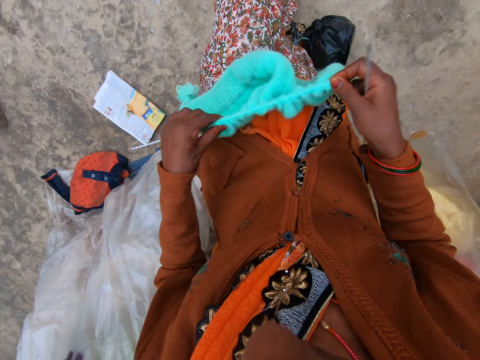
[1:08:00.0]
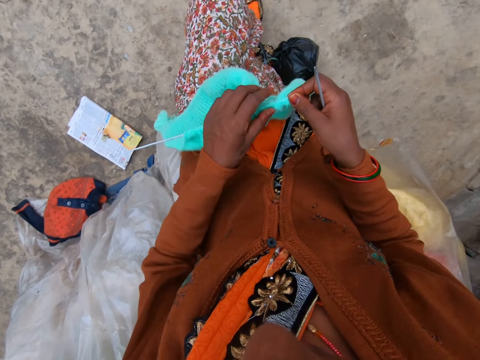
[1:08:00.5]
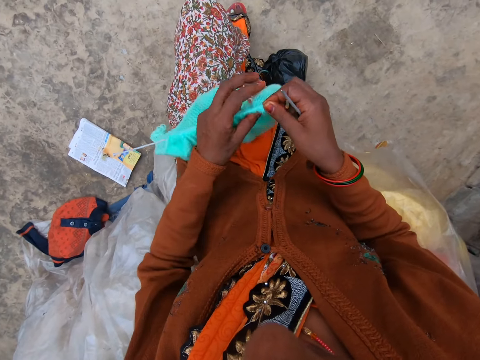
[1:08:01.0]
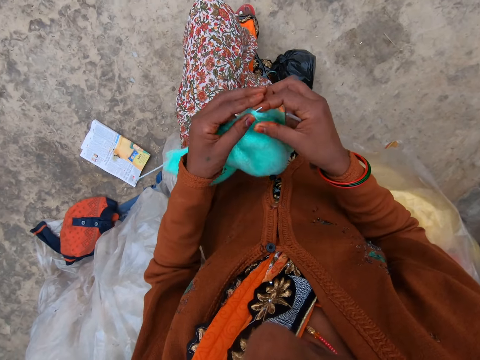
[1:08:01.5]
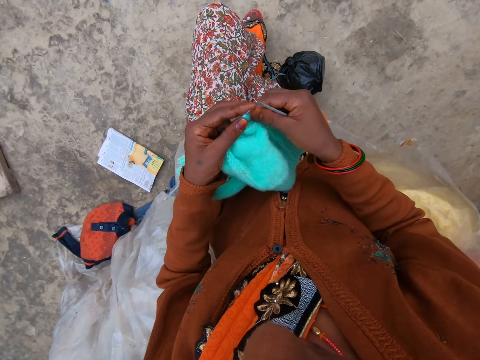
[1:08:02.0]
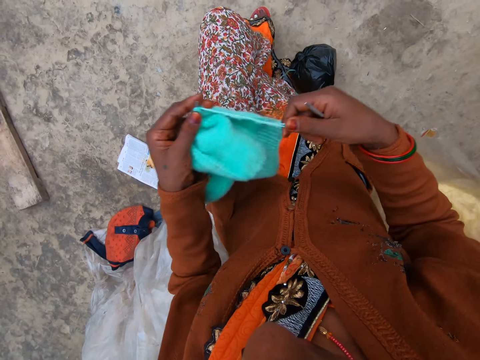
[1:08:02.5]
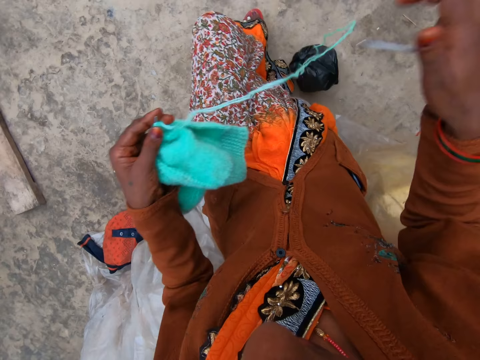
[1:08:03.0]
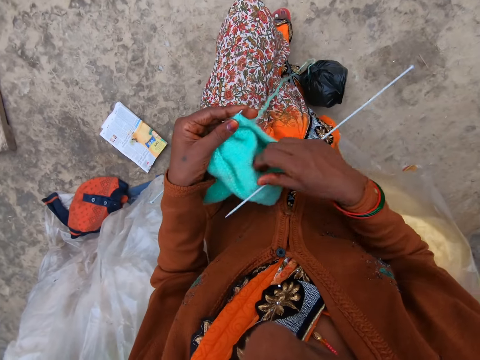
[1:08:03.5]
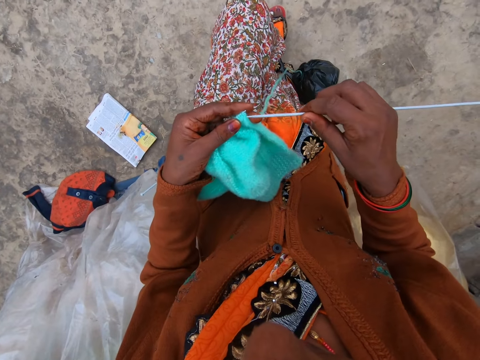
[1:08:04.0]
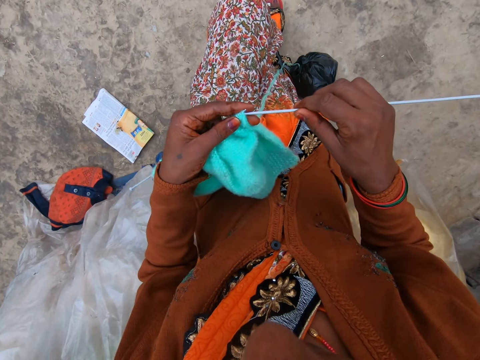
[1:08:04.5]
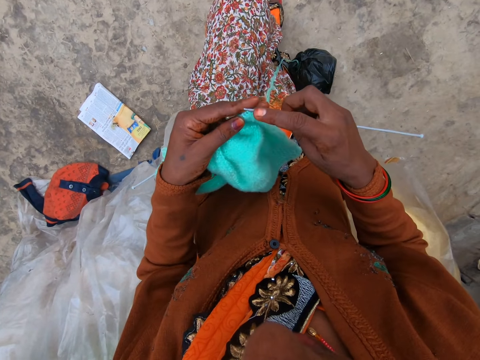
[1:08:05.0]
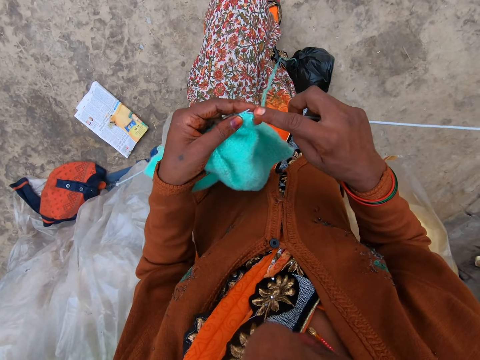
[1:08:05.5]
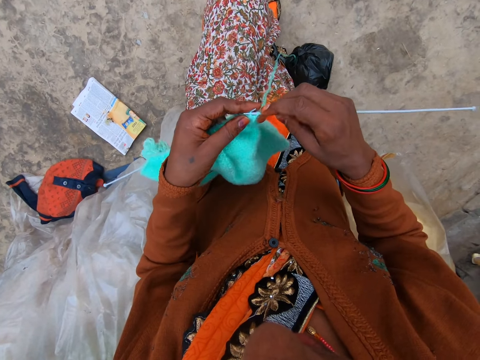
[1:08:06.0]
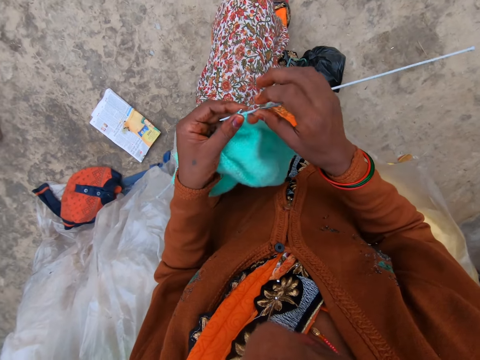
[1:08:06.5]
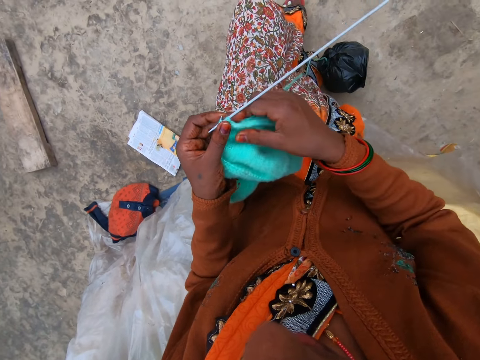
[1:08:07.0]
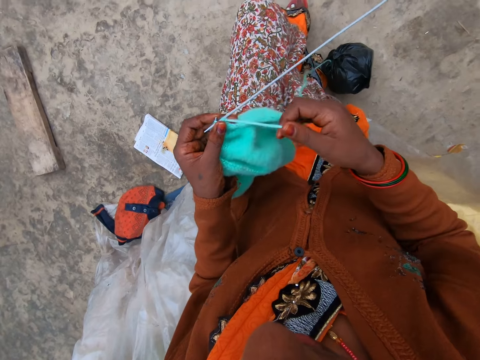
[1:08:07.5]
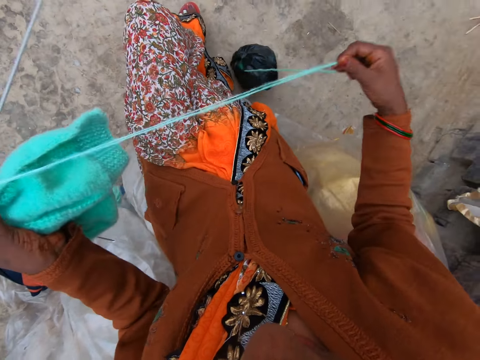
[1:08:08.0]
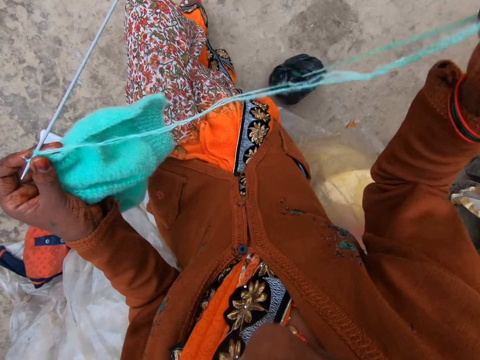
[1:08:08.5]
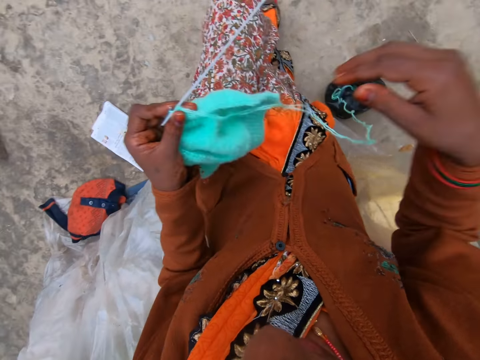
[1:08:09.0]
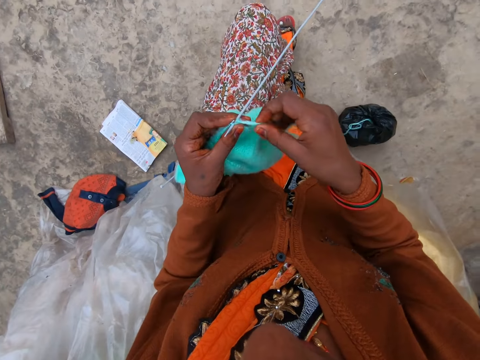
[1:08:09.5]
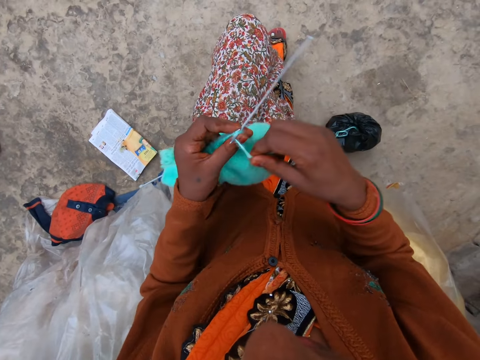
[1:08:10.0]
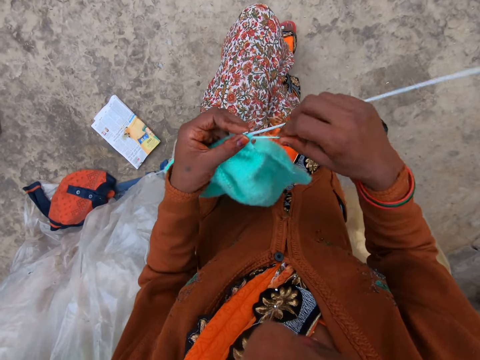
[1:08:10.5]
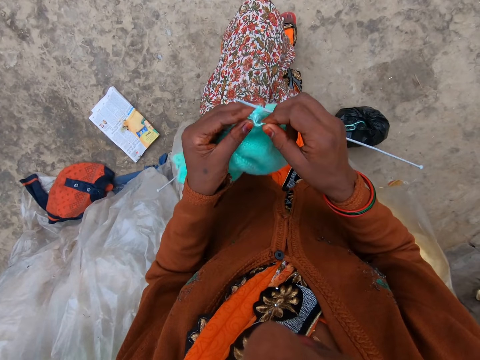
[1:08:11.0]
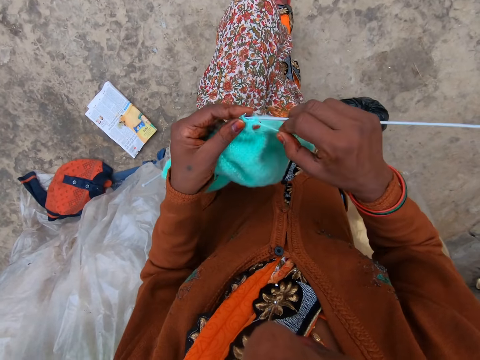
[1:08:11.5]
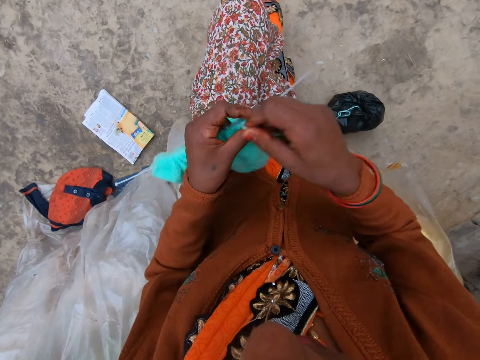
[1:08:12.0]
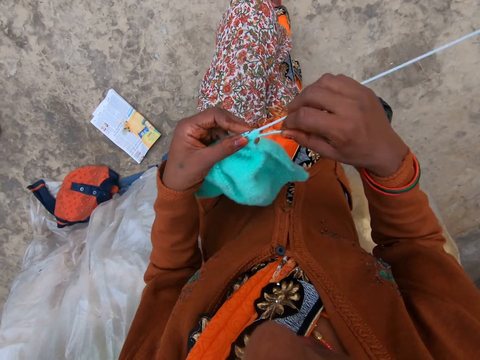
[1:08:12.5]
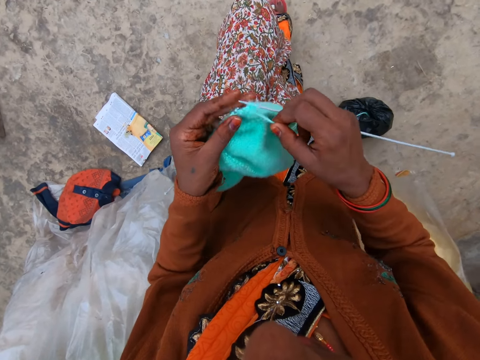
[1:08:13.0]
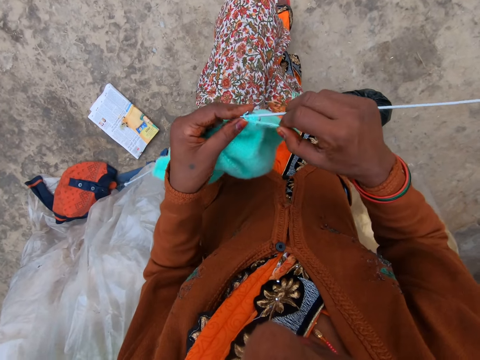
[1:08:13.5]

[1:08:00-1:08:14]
The camera wearer adjusts a knitted fabric on a knitting needle. She straightens a knitting thread with her hand. She knits a piece of fabric with the knitting needle. She straightens the knitting thread with her hand. She coils the knitting thread on the knitting needle. She knits the piece of fabric with the knitting needle.

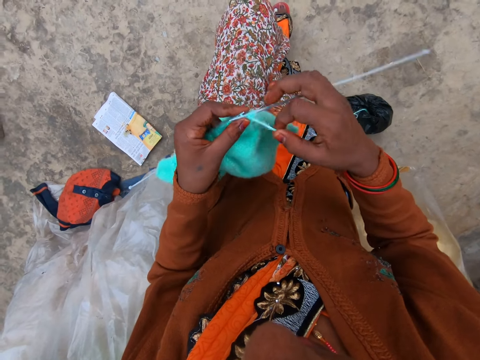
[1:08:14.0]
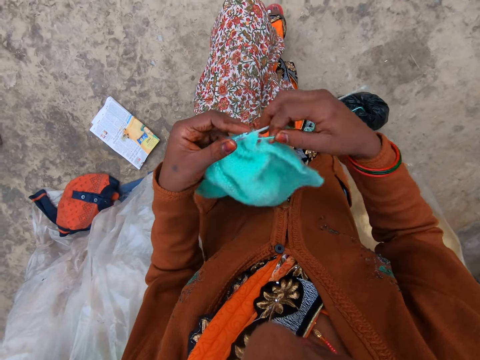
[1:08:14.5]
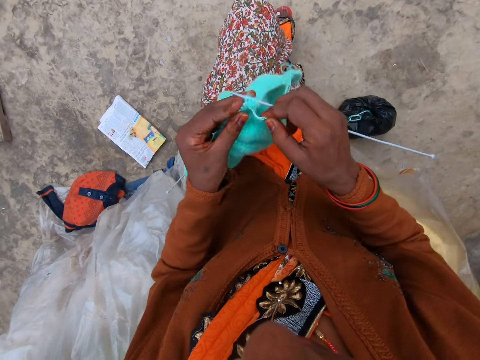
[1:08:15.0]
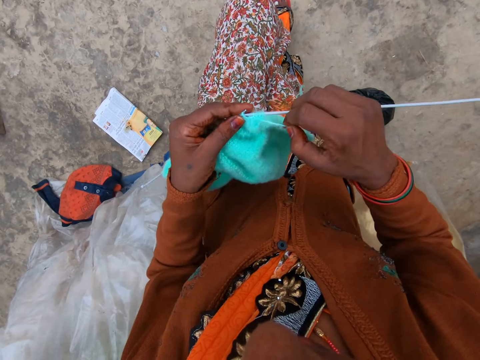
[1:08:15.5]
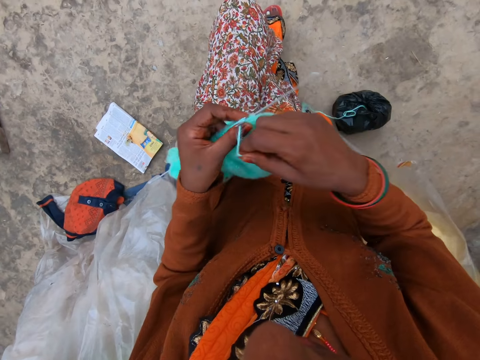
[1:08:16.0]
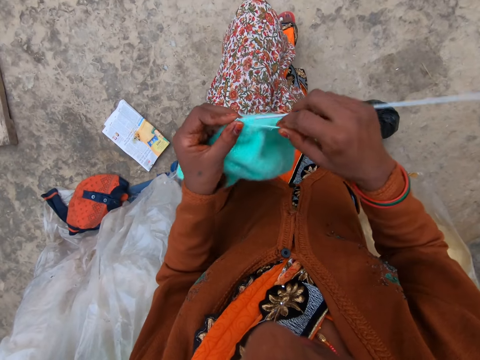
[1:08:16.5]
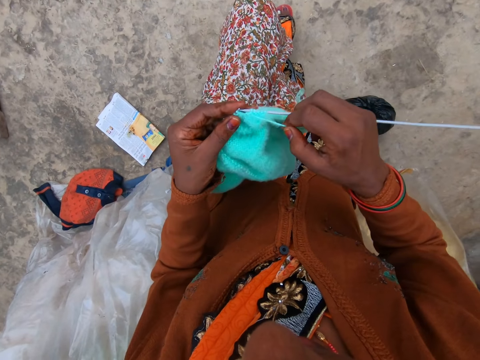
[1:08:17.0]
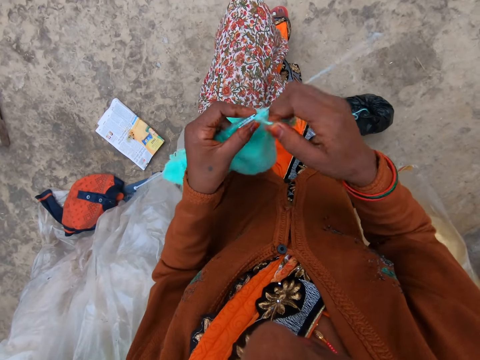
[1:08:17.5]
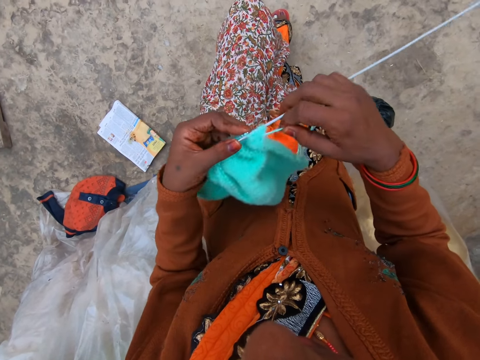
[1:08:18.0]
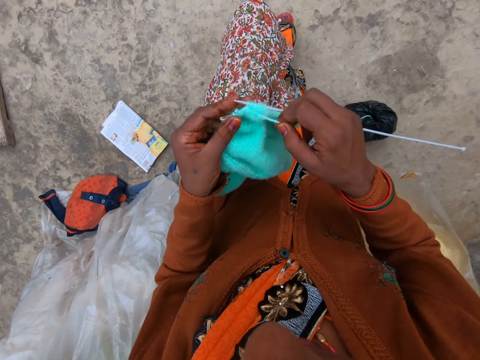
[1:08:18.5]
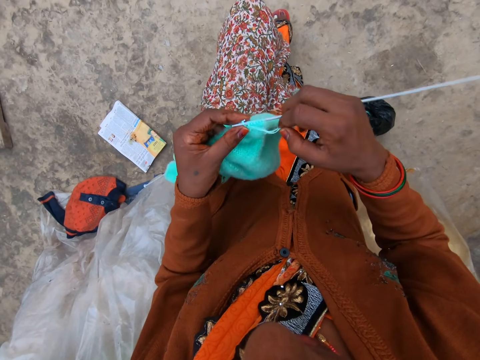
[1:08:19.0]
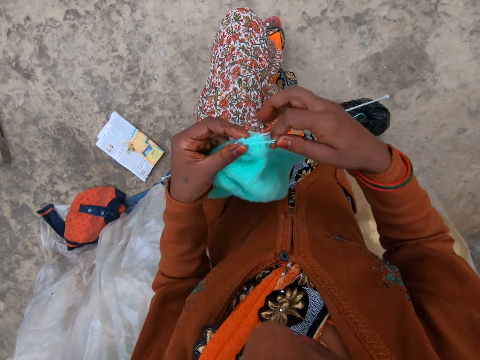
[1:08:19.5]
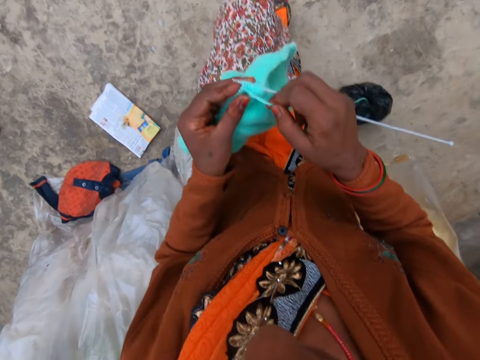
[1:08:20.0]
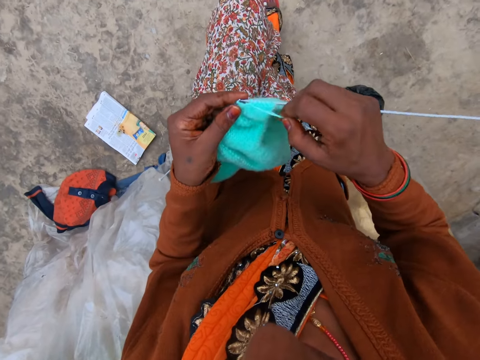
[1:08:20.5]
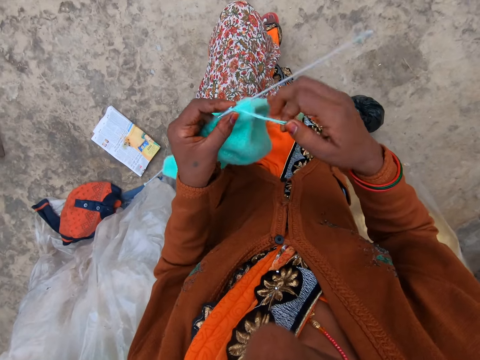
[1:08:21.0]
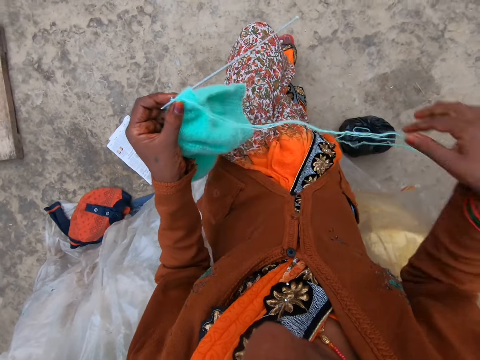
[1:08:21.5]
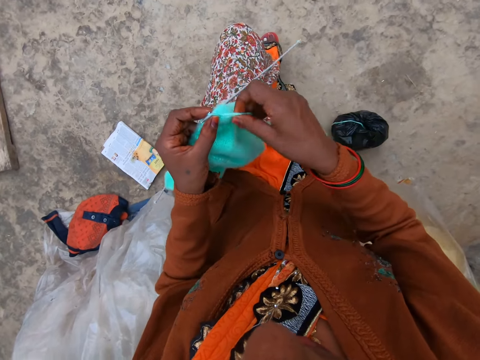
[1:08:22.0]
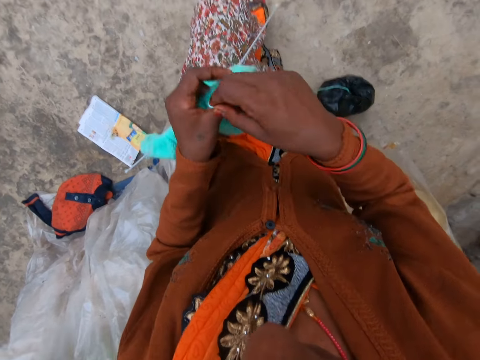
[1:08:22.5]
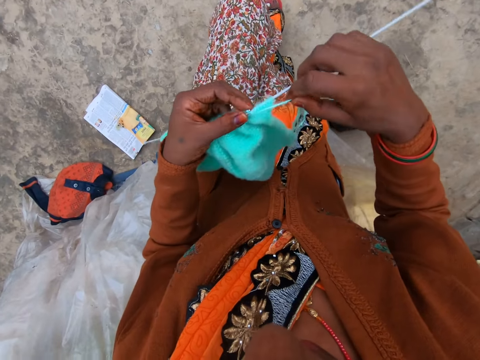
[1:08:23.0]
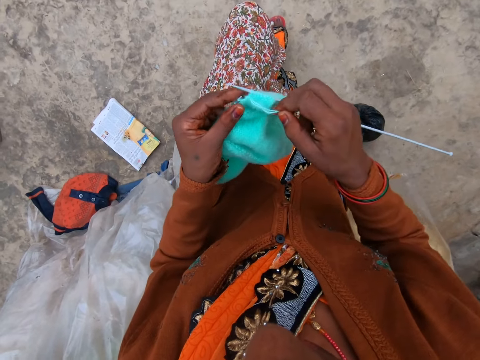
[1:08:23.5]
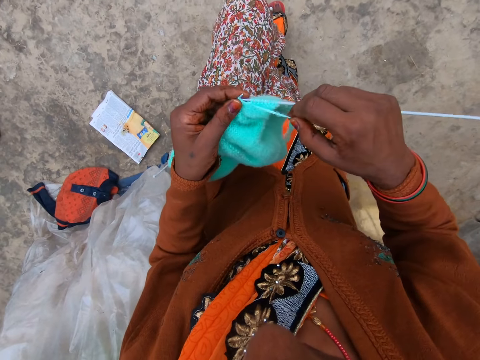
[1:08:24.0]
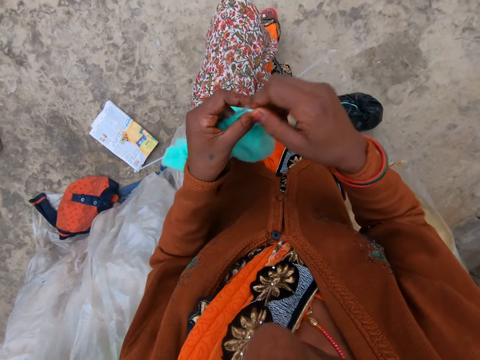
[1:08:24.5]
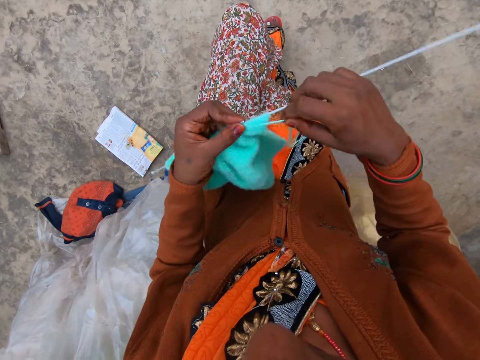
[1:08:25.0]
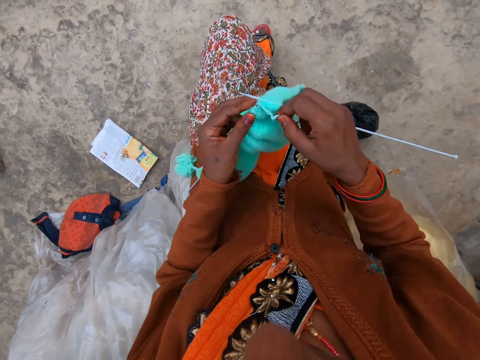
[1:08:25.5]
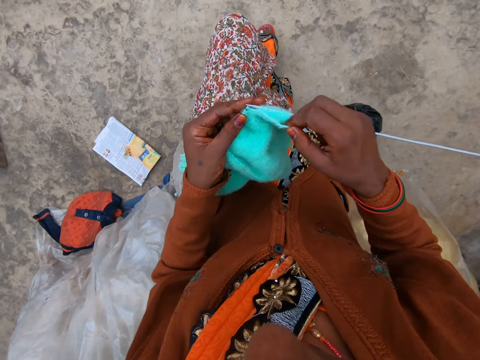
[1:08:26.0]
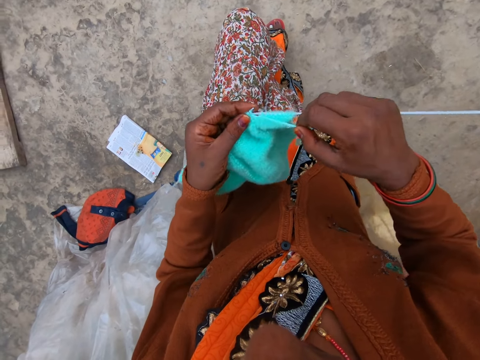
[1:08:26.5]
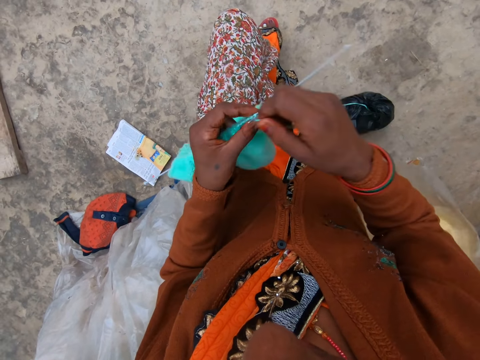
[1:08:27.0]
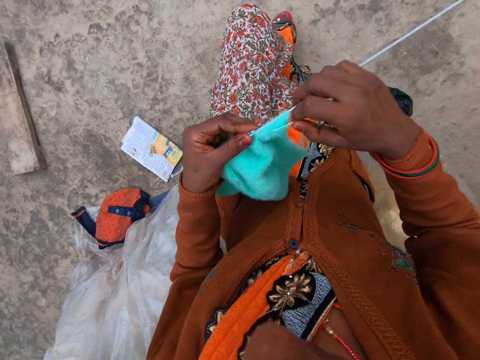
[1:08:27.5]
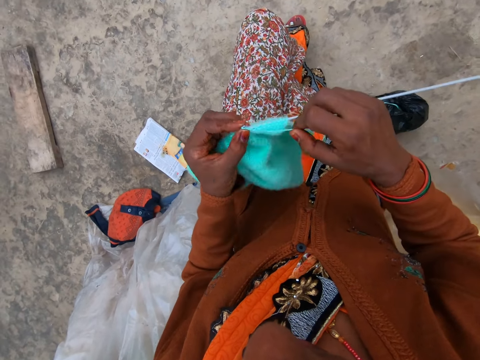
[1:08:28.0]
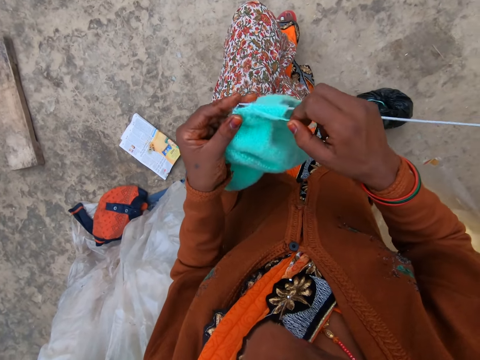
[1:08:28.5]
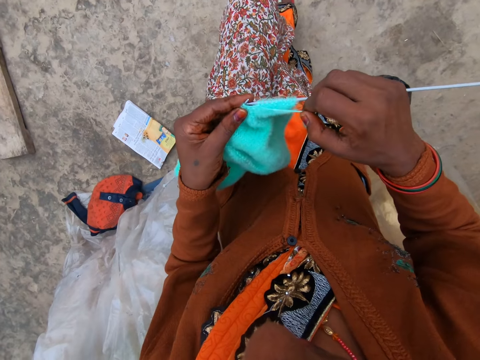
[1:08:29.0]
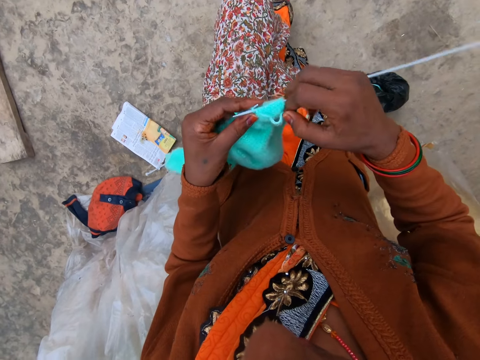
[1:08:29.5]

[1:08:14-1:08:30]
The camera wearer coils a knitting thread on a knitting needle. She knits a piece of fabric with the knitting needle. She coils the knitting thread on the knitting needle. She knits the piece of fabric with the knitting needle. She coils the knitting thread on the knitting needle. She knits the piece of fabric with the knitting needle. She coils the knitting thread on the knitting needle. She knits the piece of fabric with the knitting needle. She straightens the knitting thread with her hand. She coils the knitting thread on the knitting needle. She knits the piece of fabric with the knitting needle. She coils the knitting thread on the knitting needle. She knits the piece of fabric with the knitting needle. She coils the knitting thread on the knitting needle. She knits the piece of fabric with the knitting needle.
